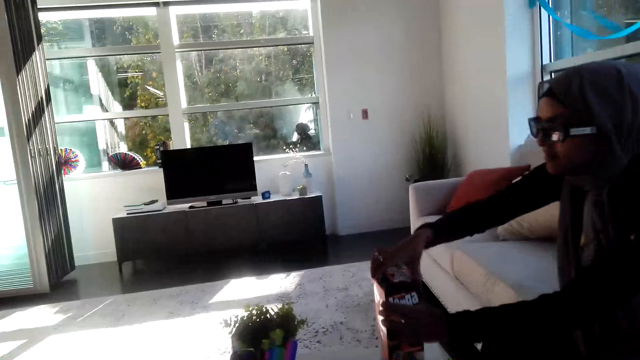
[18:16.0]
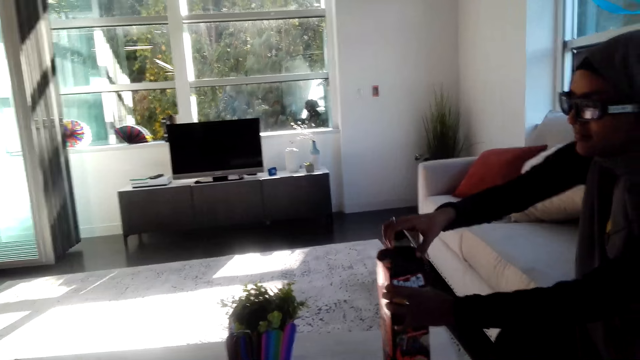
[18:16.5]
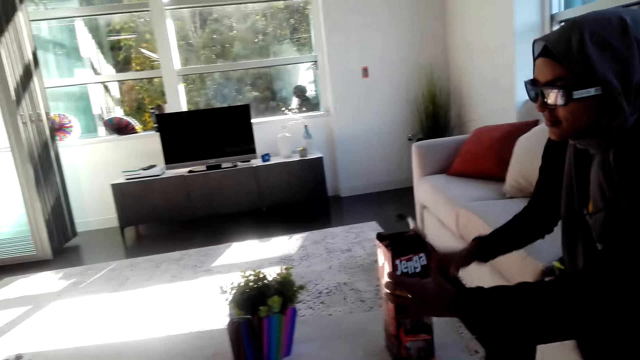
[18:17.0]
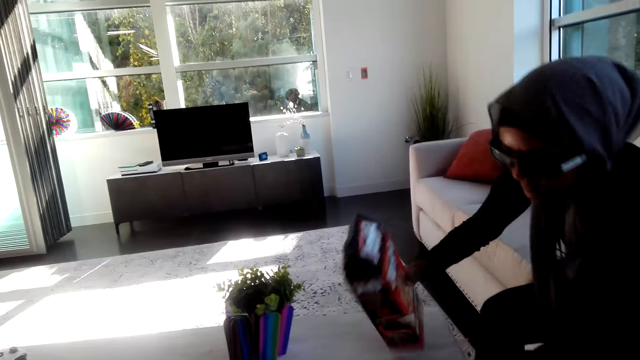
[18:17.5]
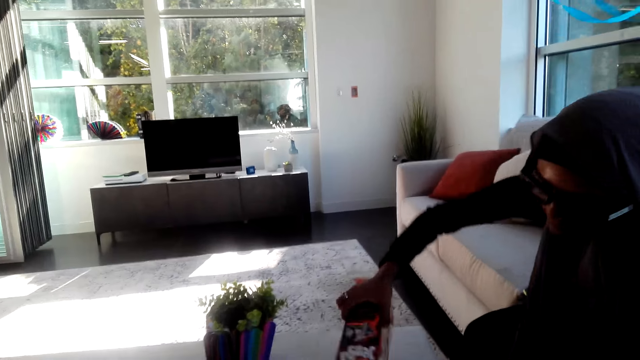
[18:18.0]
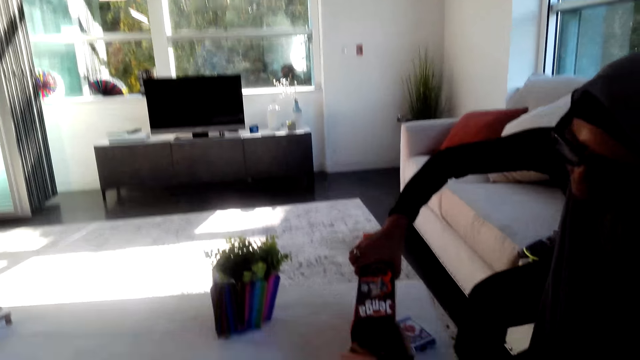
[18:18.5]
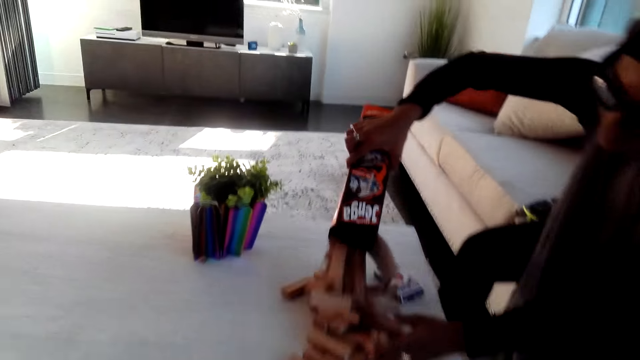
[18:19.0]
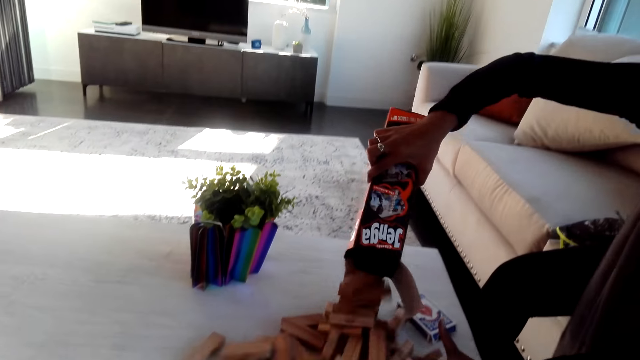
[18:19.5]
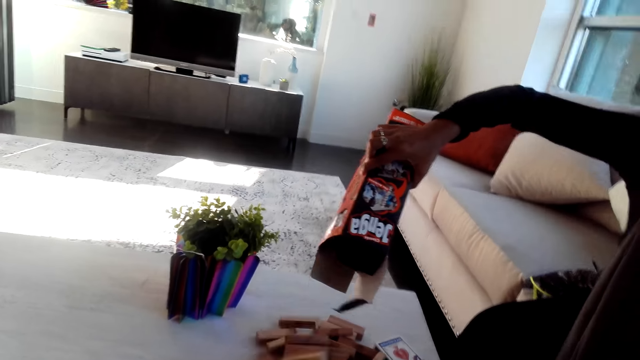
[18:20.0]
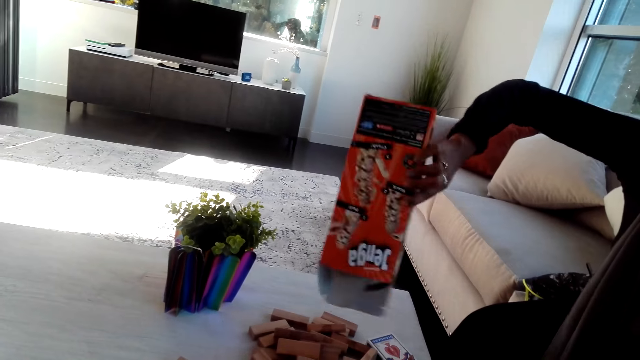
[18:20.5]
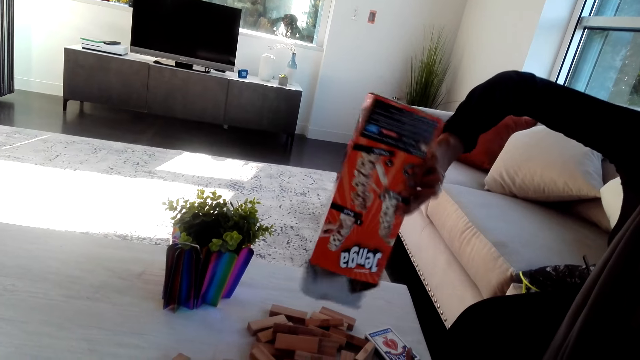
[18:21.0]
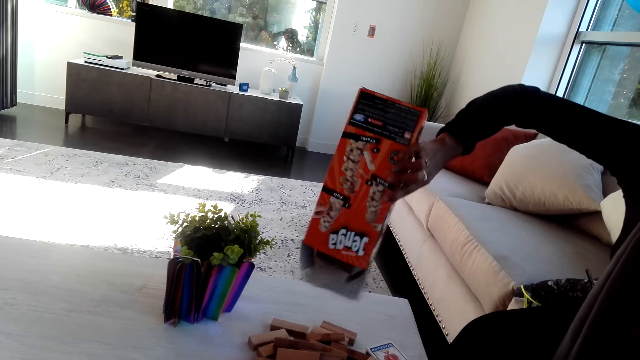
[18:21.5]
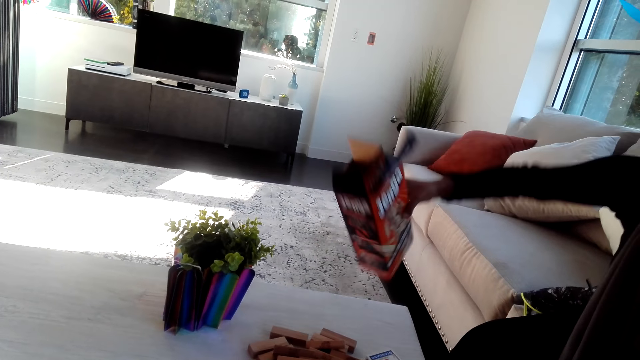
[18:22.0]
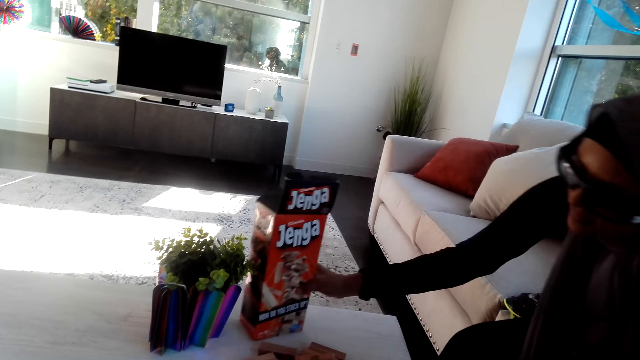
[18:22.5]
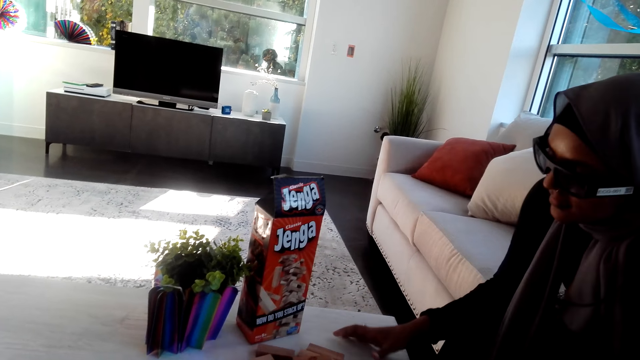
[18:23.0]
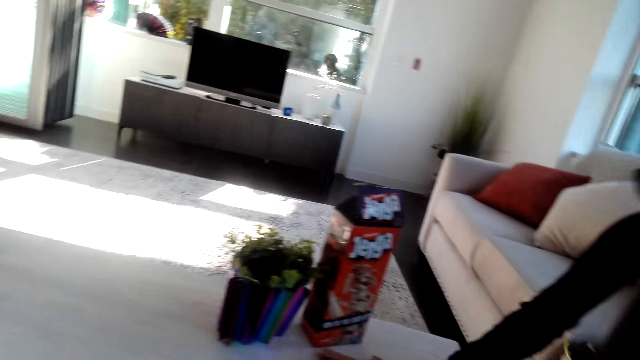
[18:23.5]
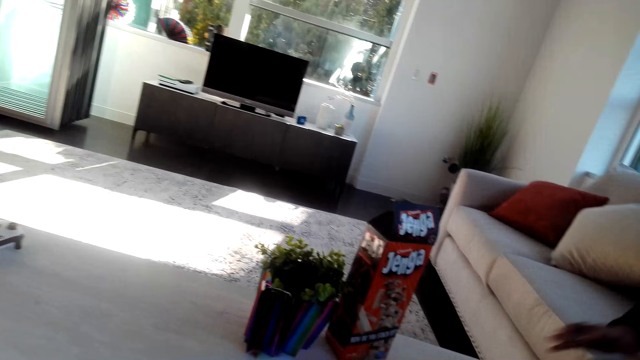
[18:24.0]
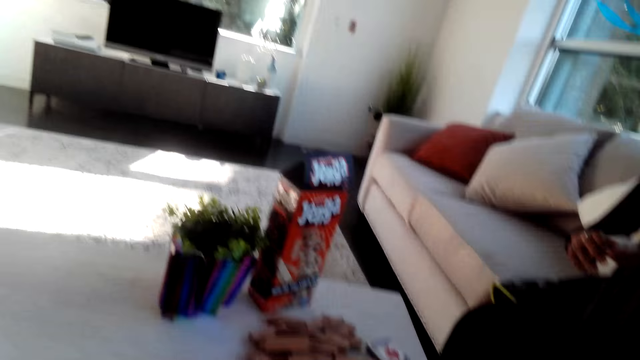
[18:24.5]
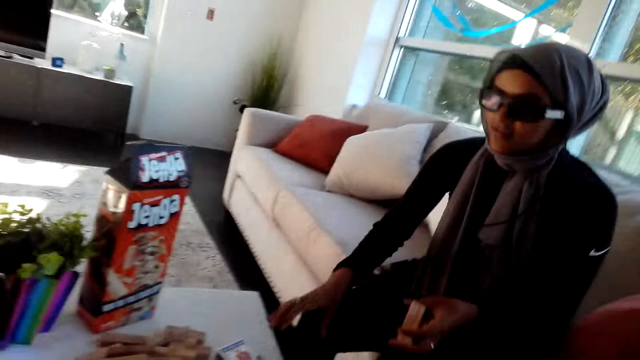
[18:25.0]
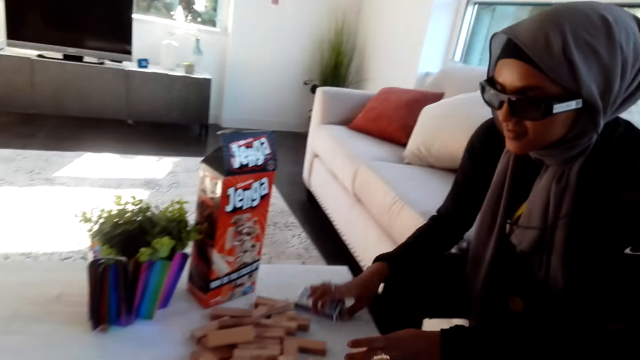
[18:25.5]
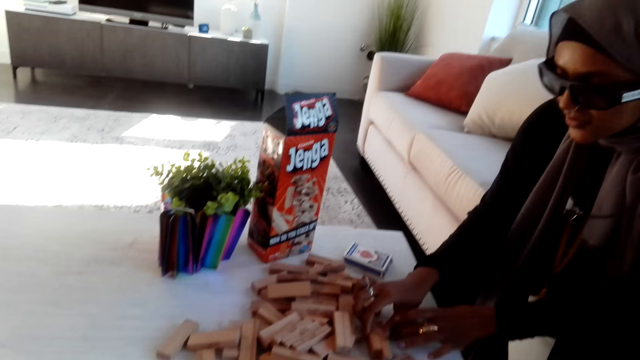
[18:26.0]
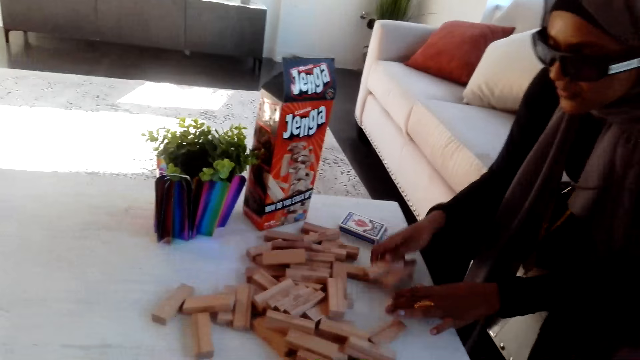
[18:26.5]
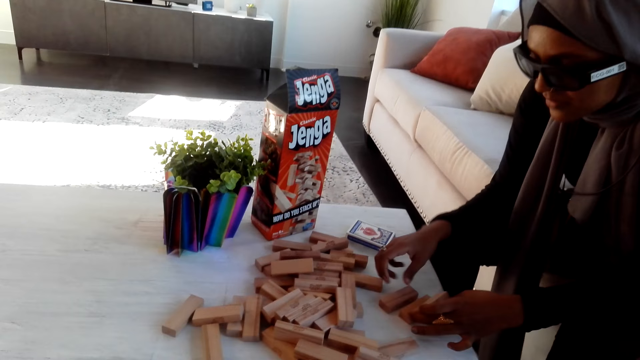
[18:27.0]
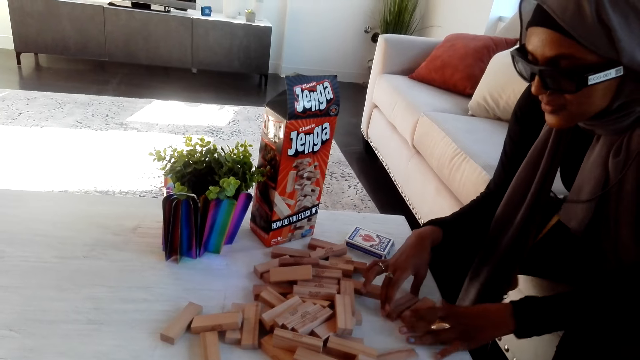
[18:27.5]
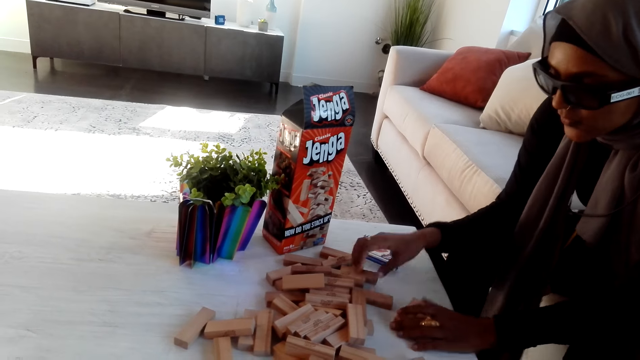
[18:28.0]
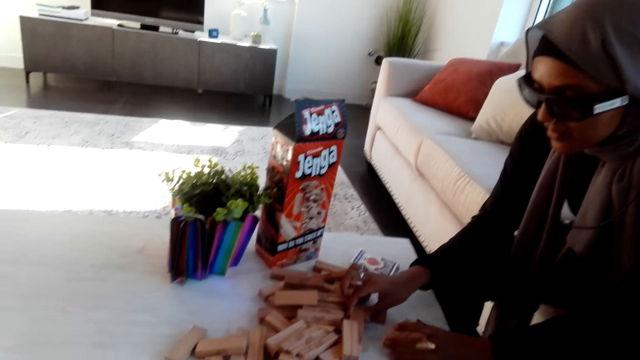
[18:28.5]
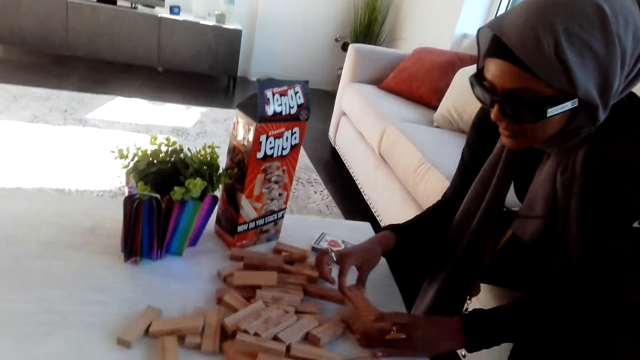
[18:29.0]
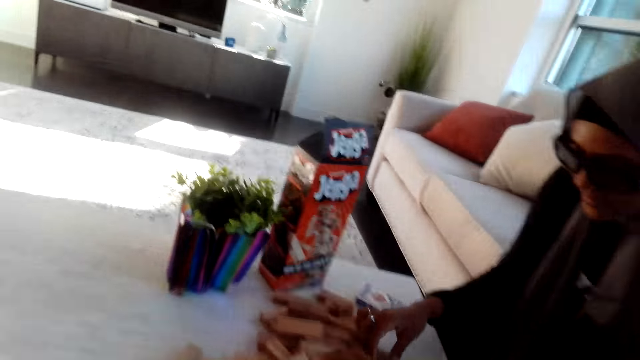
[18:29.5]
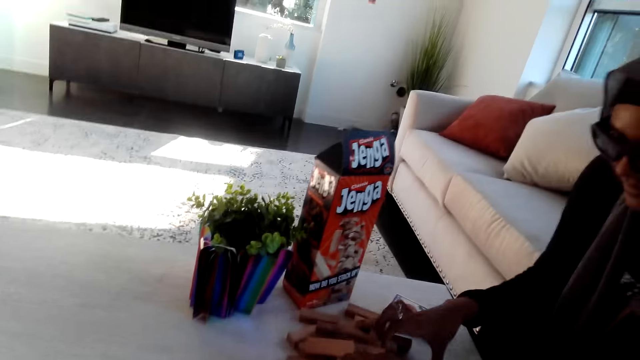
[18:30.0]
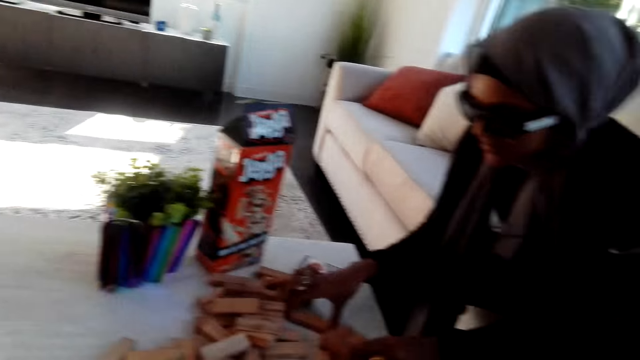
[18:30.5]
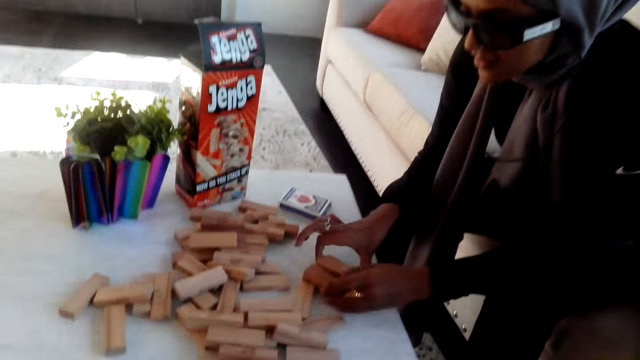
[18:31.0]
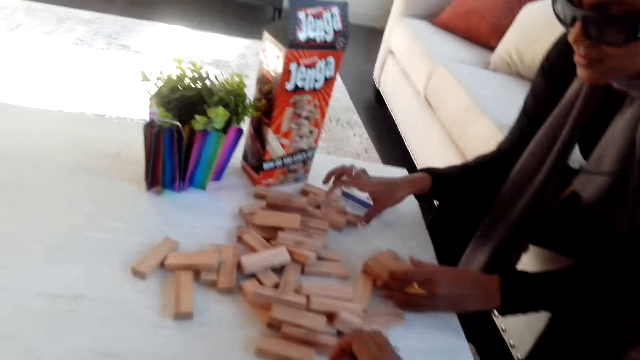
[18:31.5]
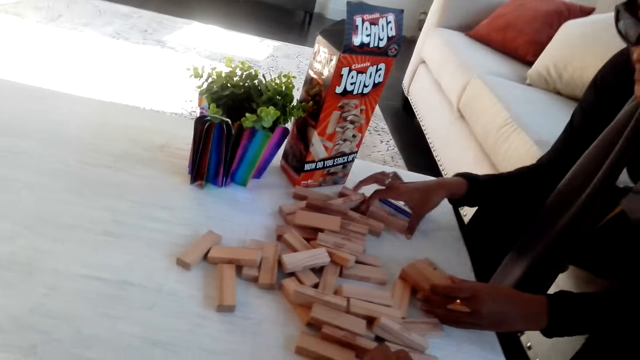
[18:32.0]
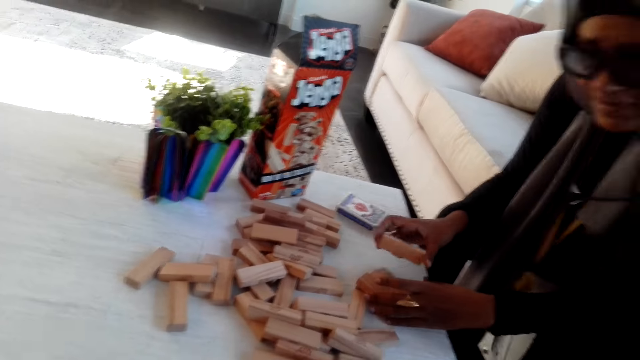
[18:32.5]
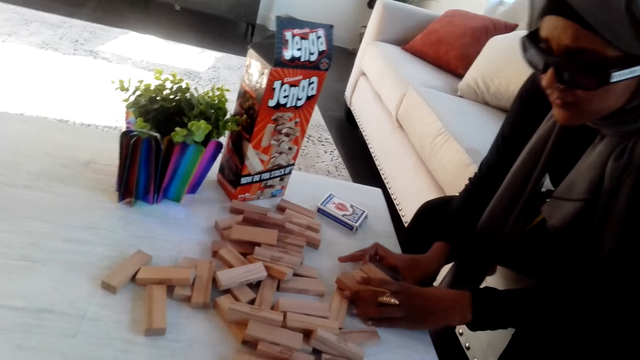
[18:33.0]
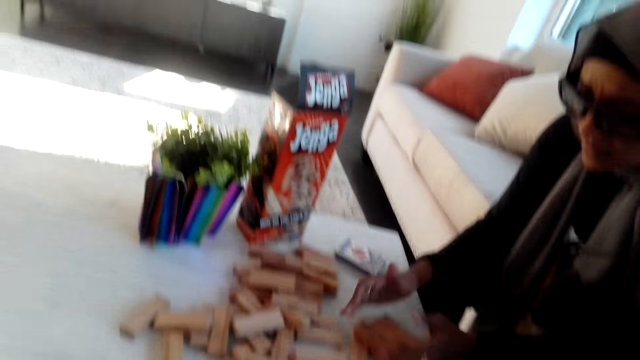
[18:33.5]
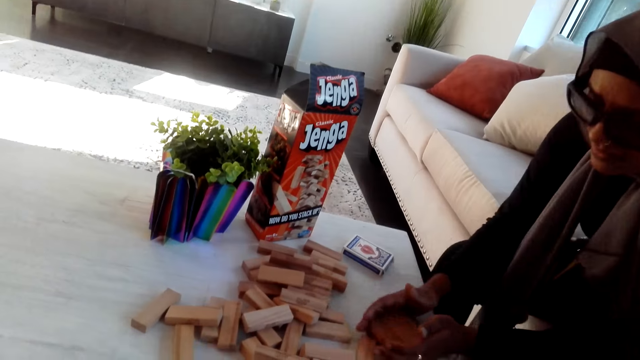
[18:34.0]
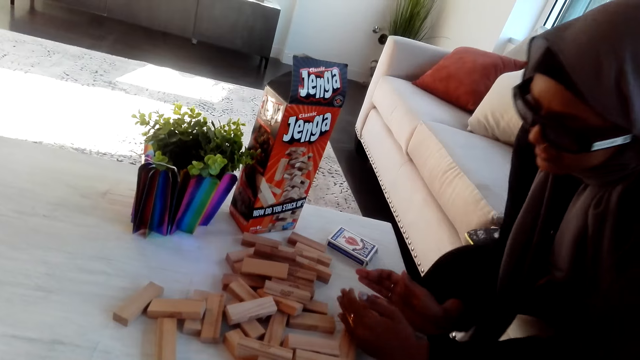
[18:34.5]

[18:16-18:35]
The woman opens the box. The woman pours wooden bars or bricks on the table. The woman puts the box on the table. The camera wearer looks around. The woman selects the bricks and arranges the jenga game. The camera wearer talks with the woman. They select bricks.

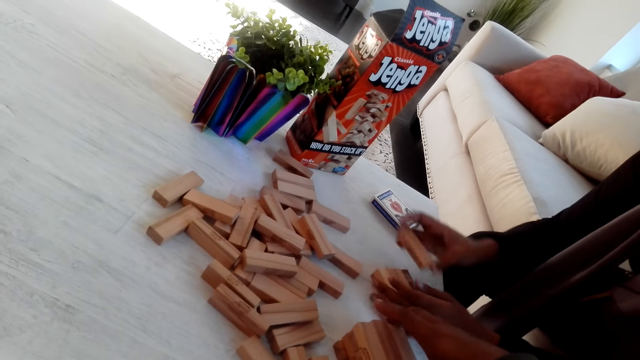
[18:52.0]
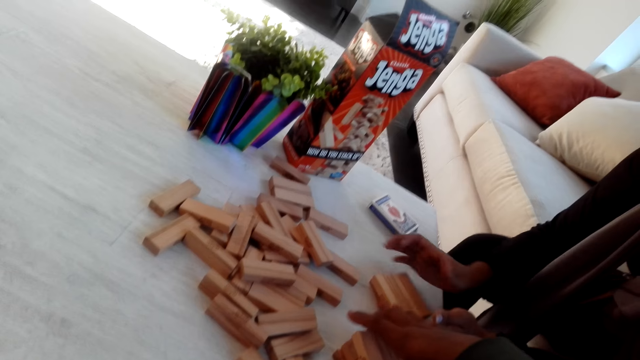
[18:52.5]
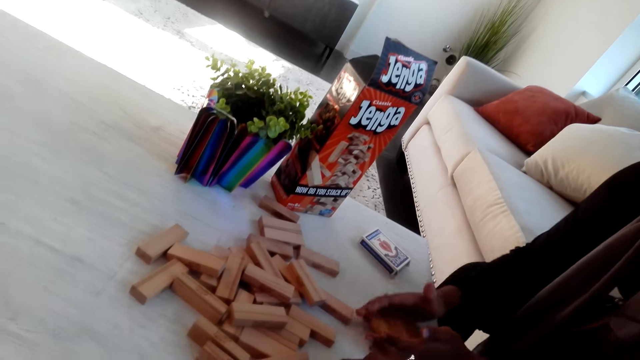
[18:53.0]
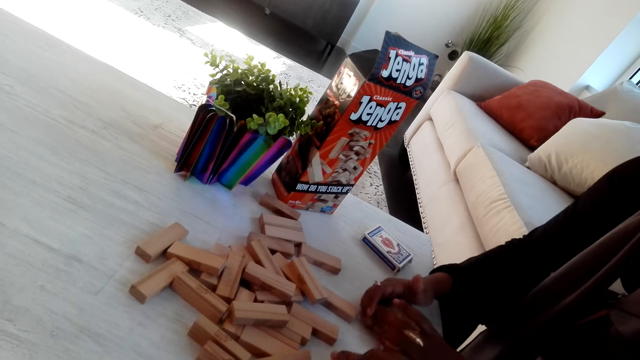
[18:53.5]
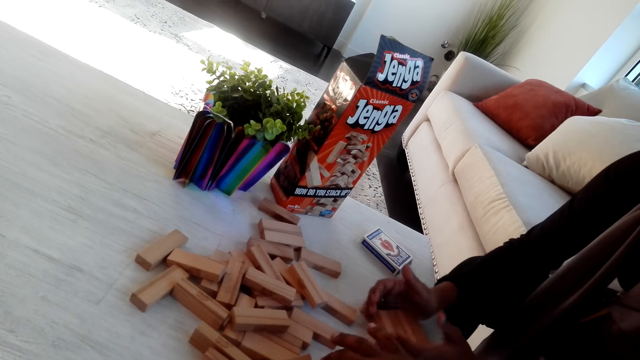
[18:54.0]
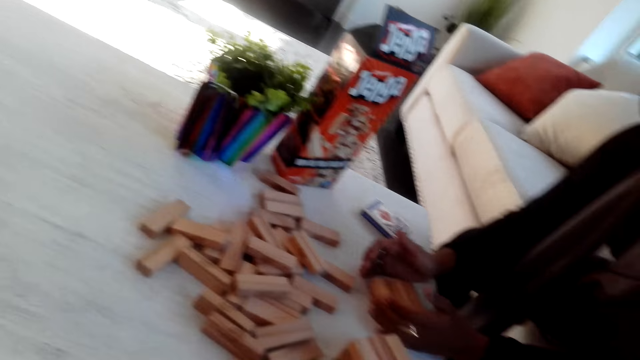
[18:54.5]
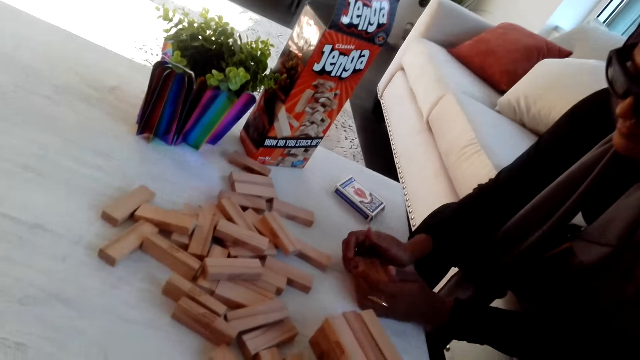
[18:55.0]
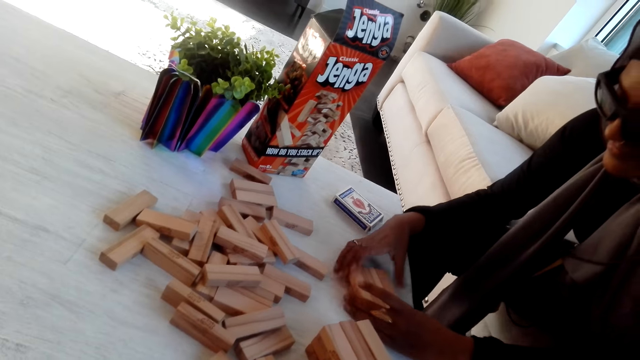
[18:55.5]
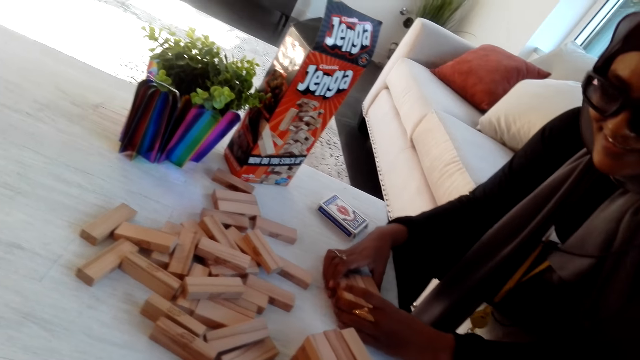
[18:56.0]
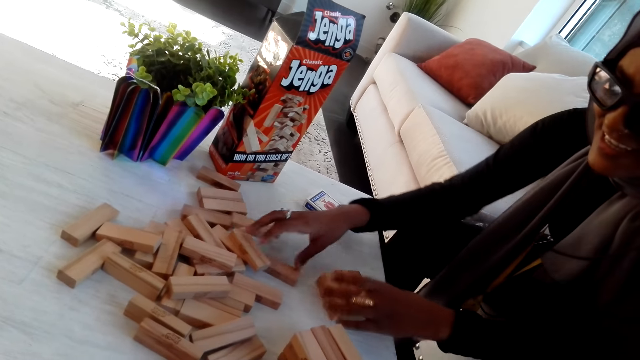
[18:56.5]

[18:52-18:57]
The camera wearer takes bricks.
